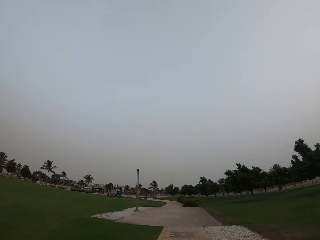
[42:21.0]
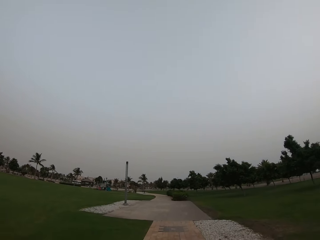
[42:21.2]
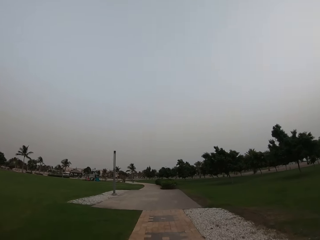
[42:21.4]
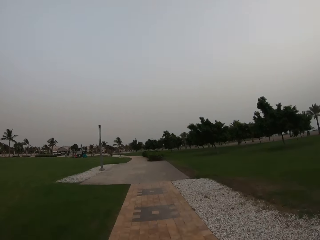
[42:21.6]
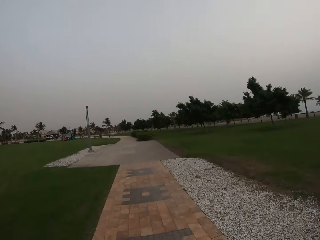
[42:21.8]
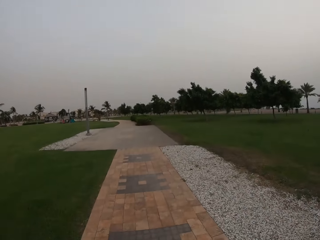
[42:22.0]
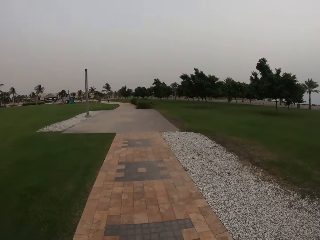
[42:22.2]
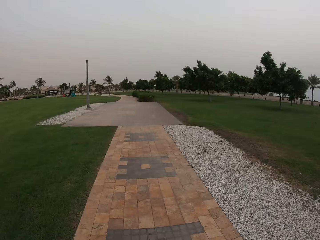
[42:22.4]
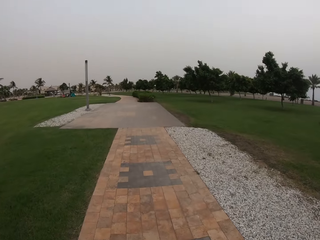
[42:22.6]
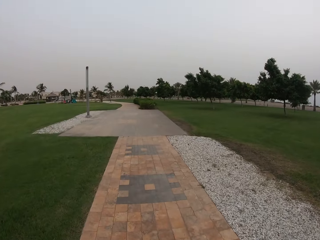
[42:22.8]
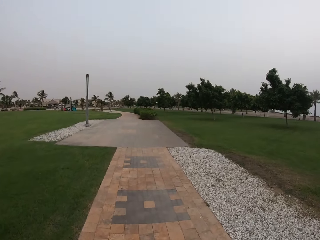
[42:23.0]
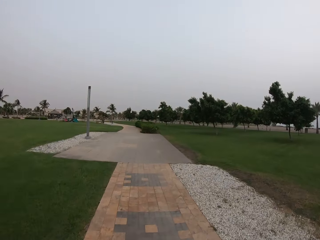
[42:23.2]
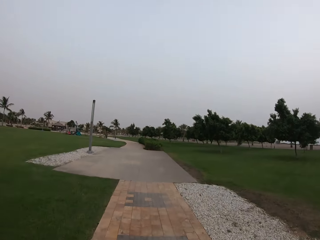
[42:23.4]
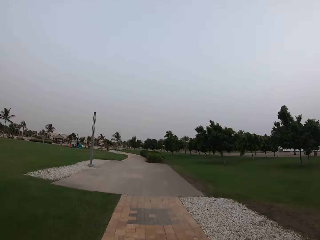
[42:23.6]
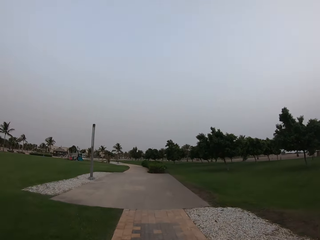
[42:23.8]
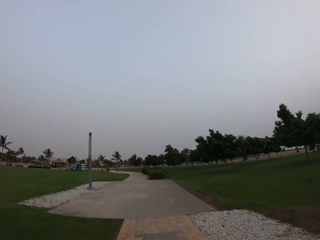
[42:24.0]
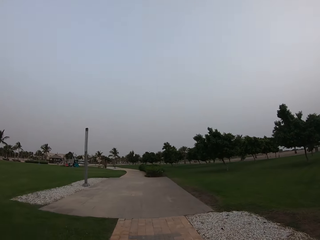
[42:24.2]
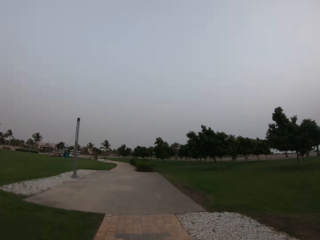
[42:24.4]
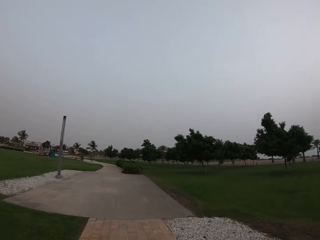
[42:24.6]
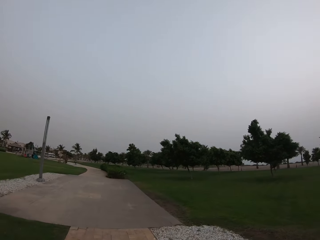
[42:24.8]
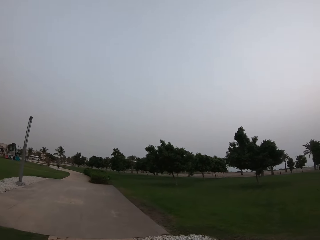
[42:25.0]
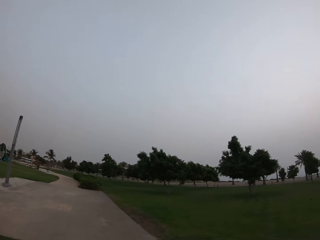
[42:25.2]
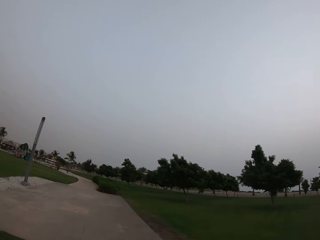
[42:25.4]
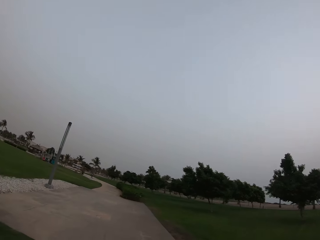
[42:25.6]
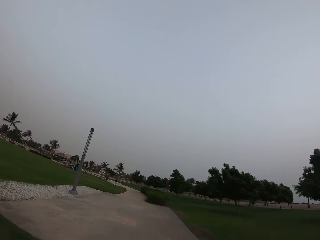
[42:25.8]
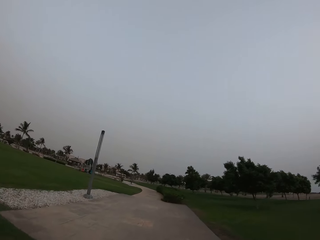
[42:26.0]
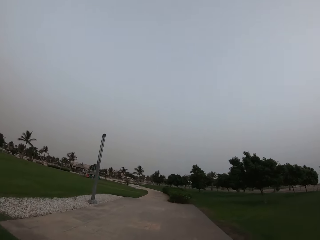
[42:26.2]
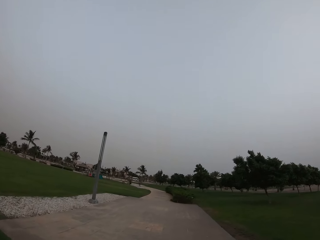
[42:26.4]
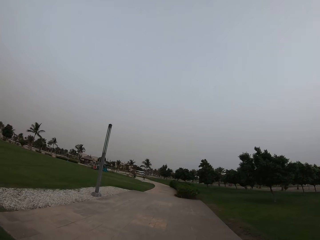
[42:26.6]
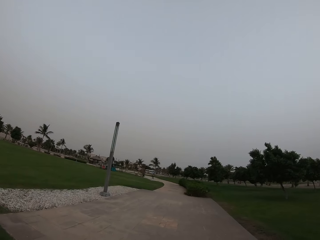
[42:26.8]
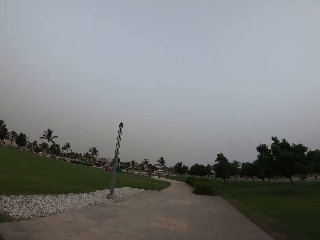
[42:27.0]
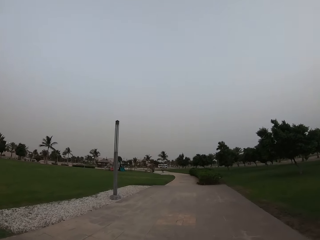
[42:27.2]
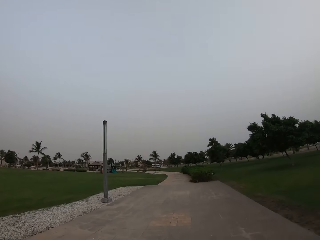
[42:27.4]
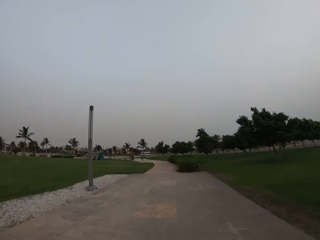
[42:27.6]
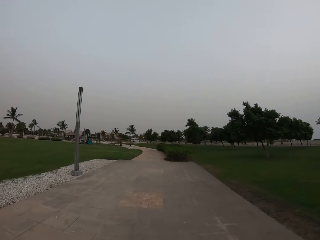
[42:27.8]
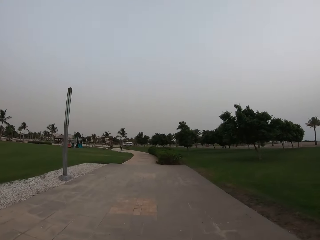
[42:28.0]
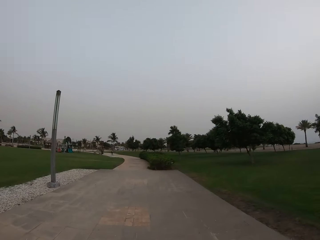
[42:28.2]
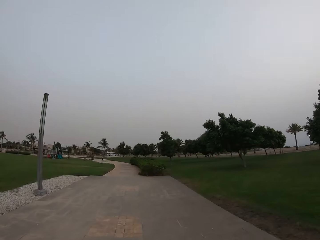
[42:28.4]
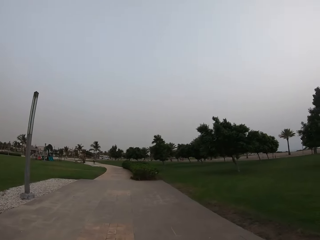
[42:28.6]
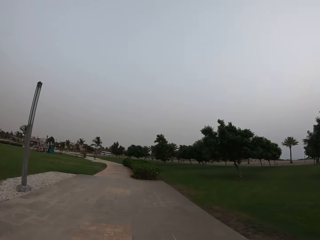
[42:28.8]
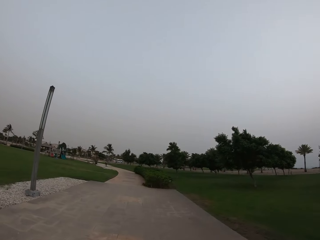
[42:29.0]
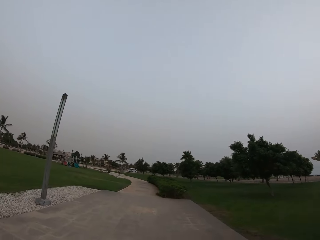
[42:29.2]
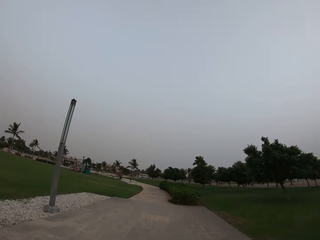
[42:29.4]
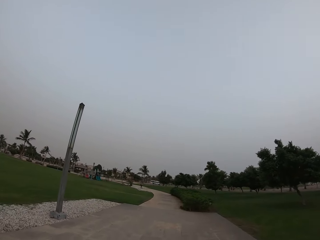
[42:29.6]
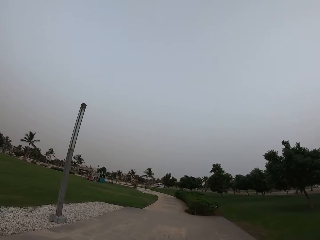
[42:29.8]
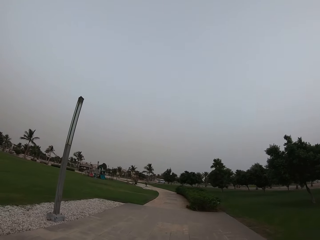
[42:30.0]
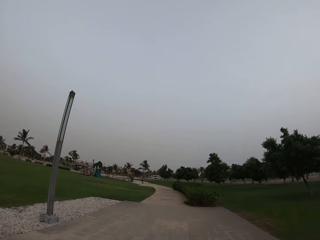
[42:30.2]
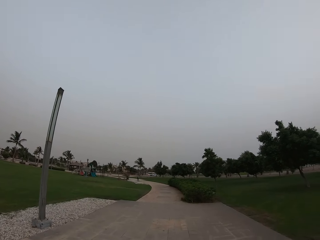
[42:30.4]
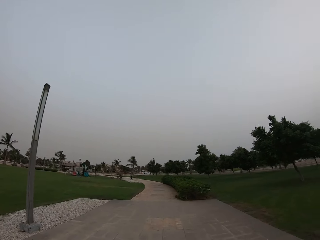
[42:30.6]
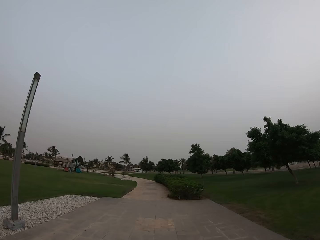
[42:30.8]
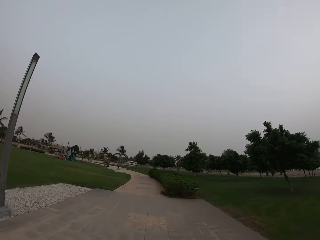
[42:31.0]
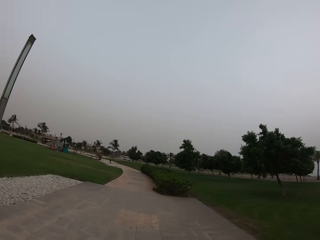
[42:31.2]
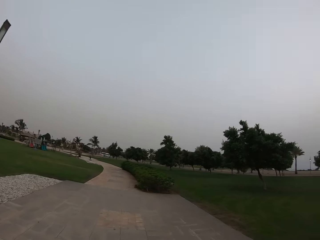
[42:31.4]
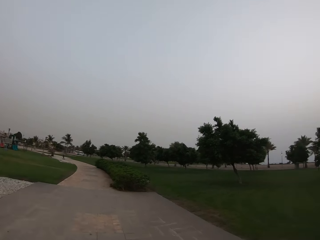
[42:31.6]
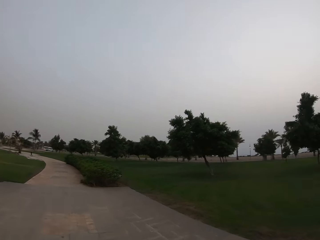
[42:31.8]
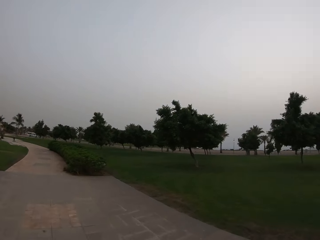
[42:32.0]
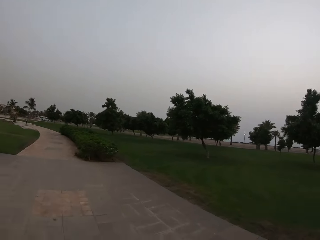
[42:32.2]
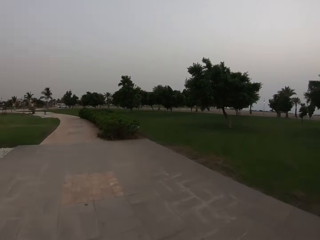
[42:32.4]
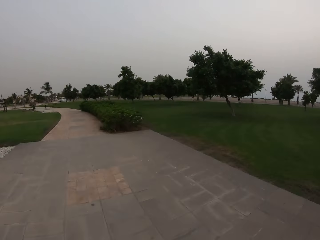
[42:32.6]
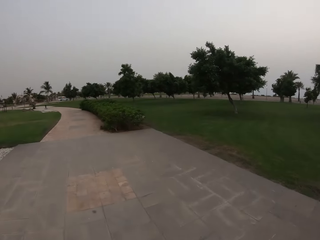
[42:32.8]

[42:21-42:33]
The camera wearer looks around. They walk around. They look around. They walk around.

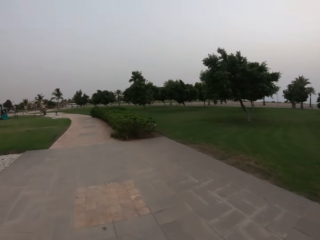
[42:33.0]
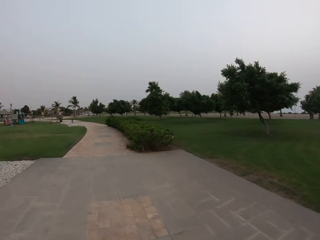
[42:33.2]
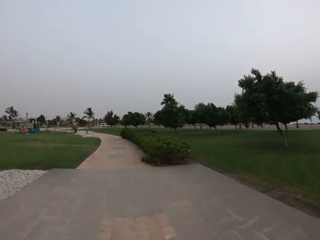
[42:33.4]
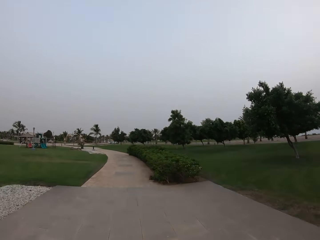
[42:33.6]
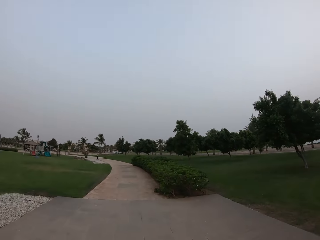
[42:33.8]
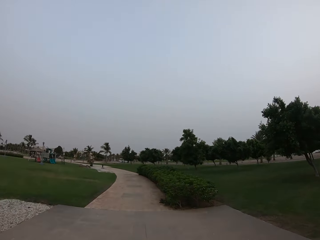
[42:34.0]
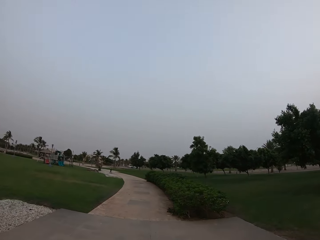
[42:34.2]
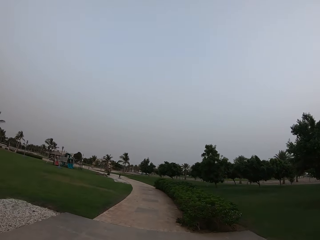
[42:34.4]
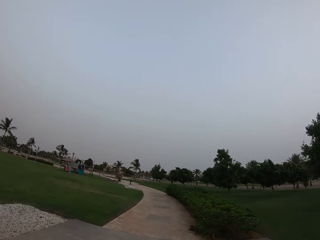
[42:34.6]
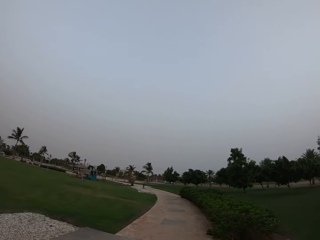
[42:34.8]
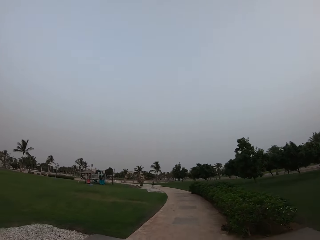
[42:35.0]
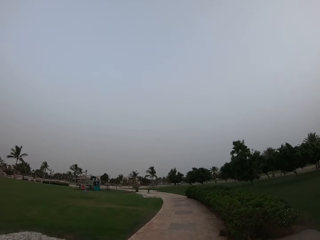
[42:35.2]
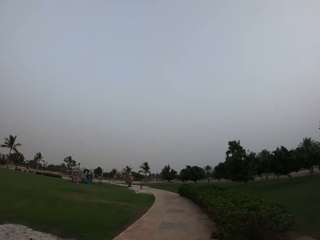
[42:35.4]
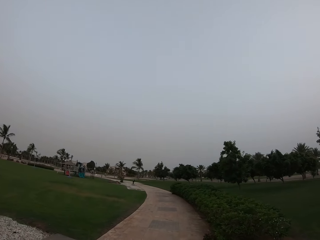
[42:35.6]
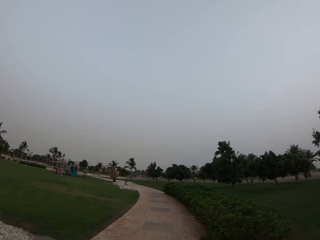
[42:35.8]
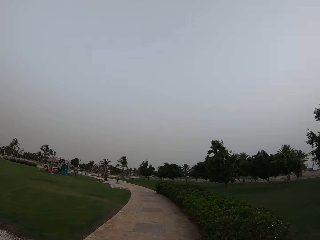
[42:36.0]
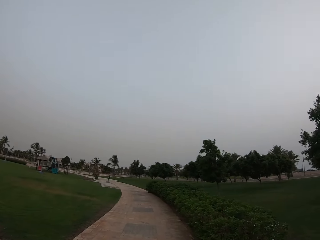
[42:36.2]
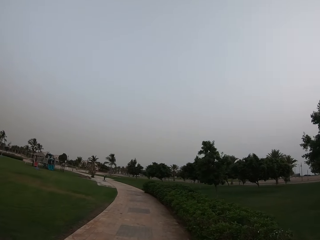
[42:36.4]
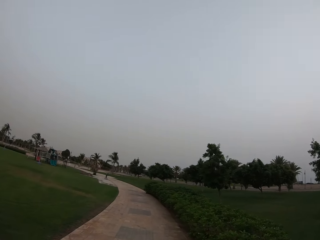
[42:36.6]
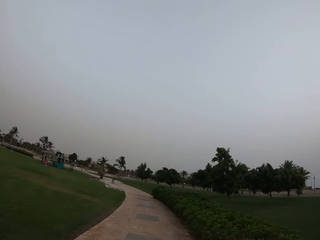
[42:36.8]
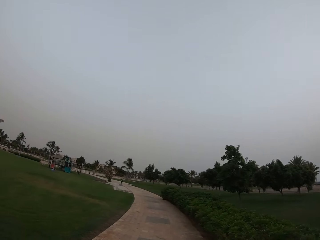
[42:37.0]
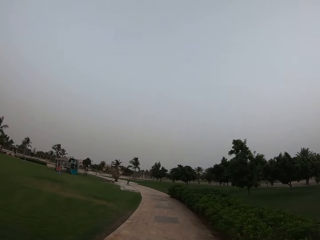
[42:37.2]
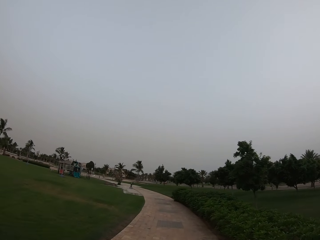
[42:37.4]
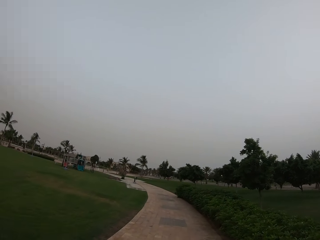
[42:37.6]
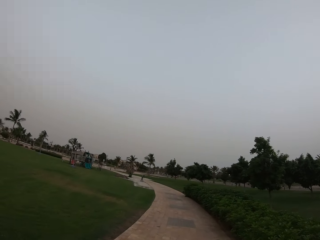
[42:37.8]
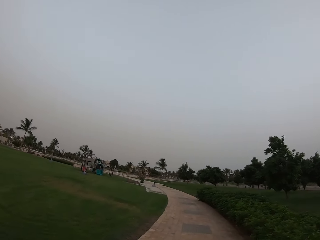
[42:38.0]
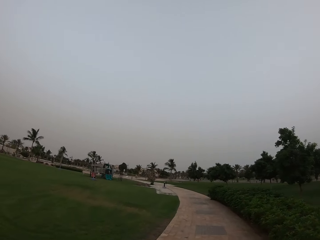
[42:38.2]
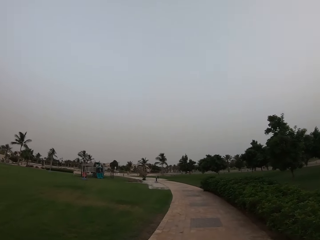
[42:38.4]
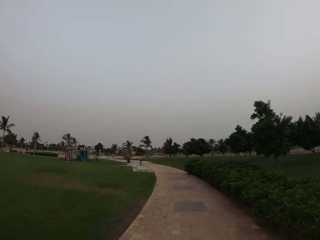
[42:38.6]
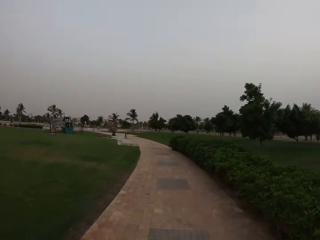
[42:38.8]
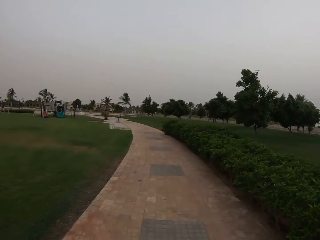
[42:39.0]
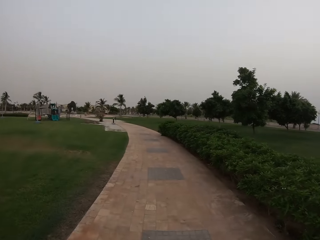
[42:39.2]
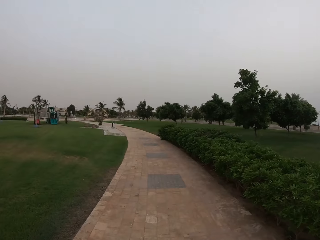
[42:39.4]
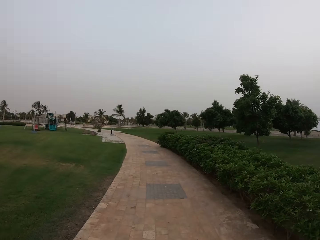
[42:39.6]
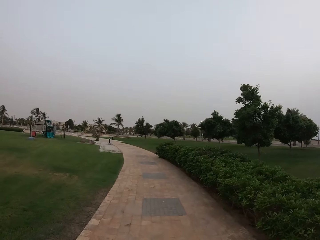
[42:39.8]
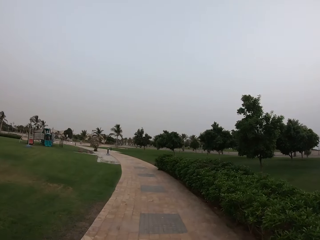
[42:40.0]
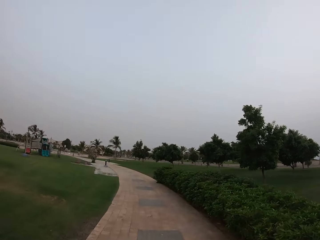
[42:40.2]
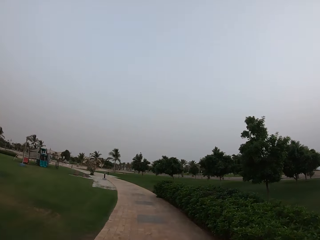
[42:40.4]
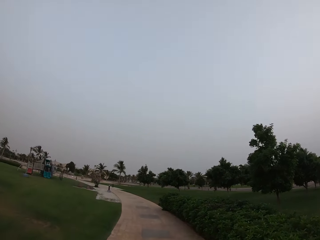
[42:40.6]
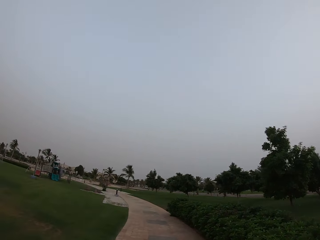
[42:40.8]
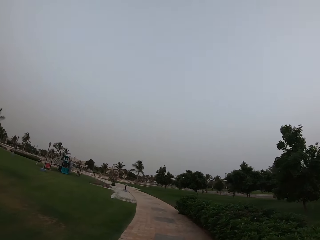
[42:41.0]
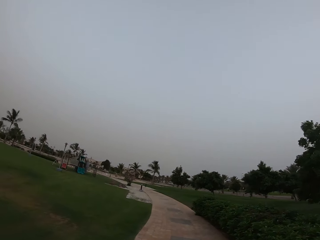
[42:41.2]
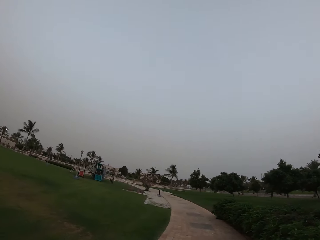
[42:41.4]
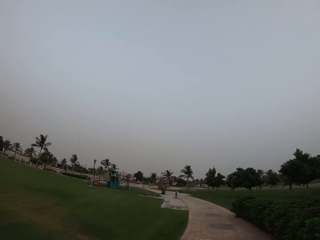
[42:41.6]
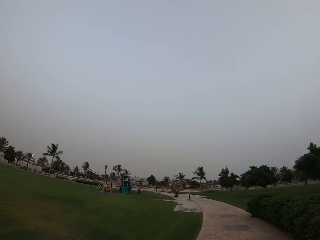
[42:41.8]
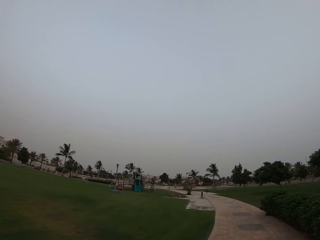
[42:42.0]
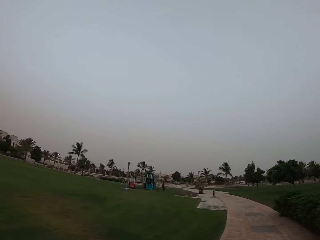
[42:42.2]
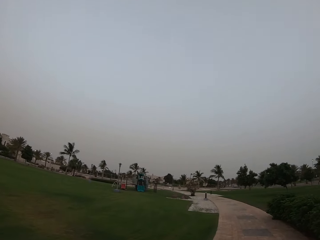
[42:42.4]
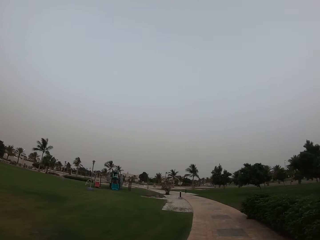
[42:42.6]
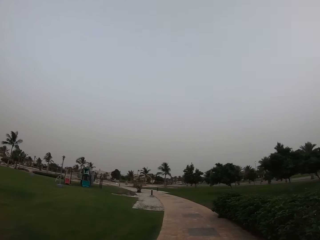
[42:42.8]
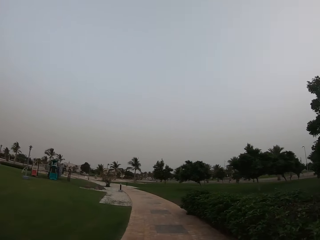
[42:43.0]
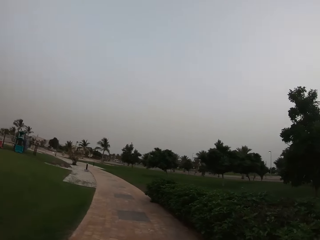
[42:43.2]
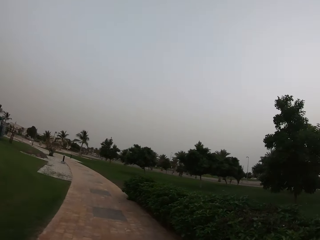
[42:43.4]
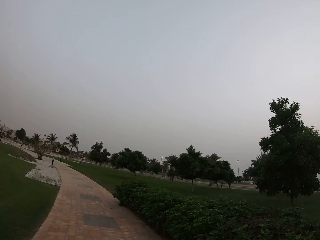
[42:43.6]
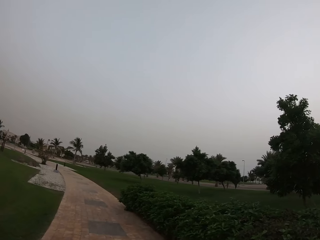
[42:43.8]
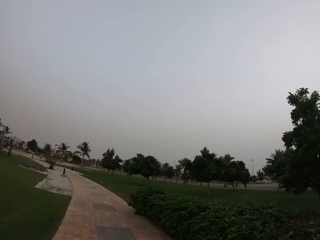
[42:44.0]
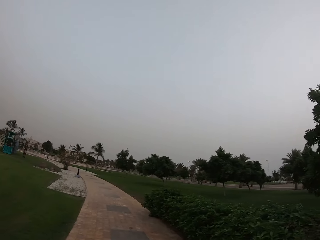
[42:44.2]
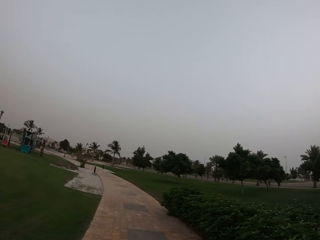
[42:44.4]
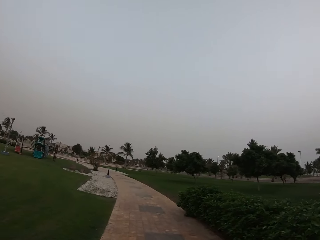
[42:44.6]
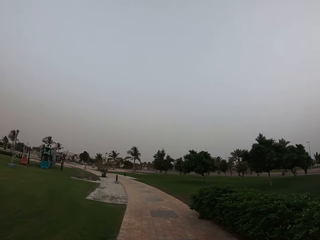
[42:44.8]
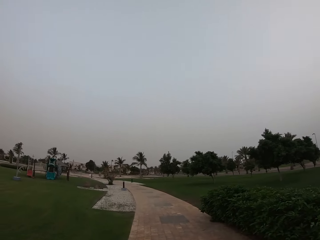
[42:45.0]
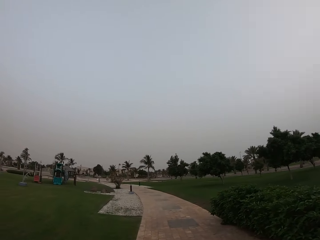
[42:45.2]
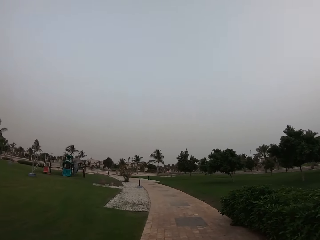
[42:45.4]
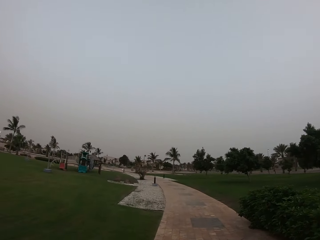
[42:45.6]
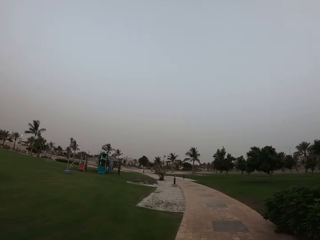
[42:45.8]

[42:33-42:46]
The camera wearer looks around. They walk around. They look around. They walk around.
